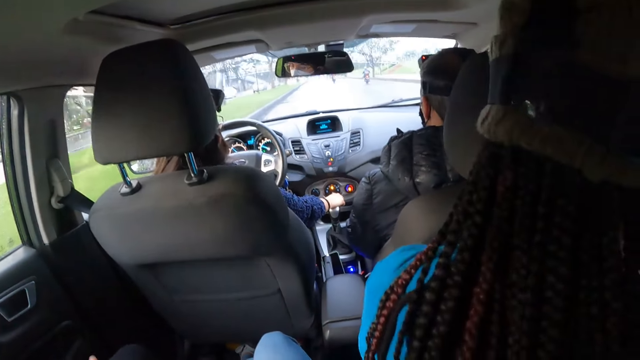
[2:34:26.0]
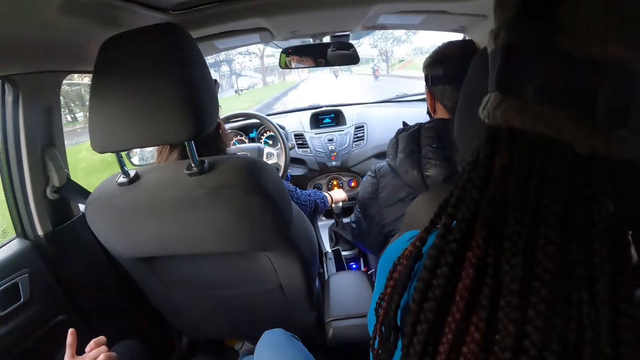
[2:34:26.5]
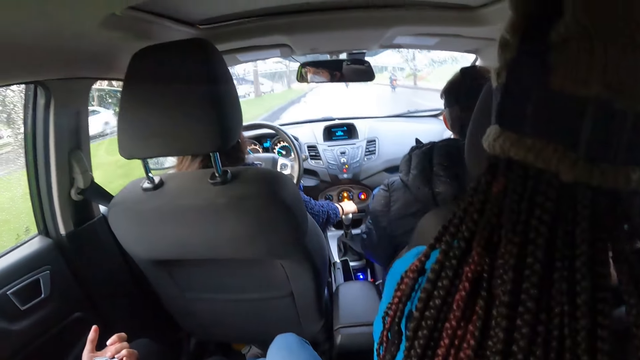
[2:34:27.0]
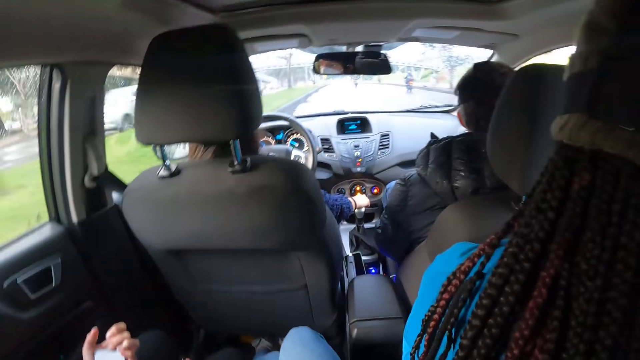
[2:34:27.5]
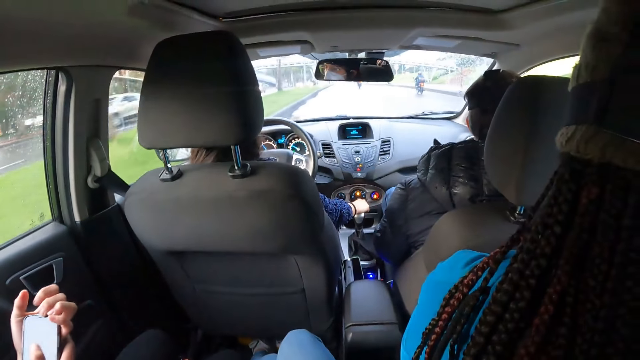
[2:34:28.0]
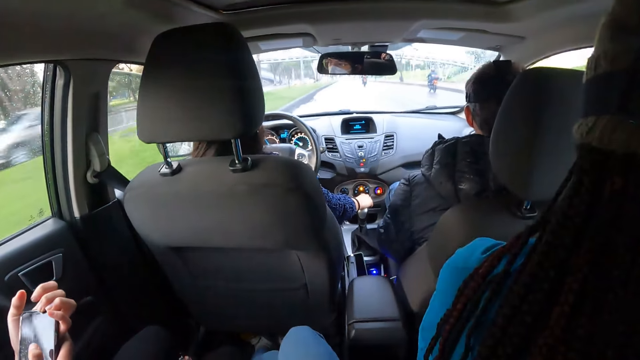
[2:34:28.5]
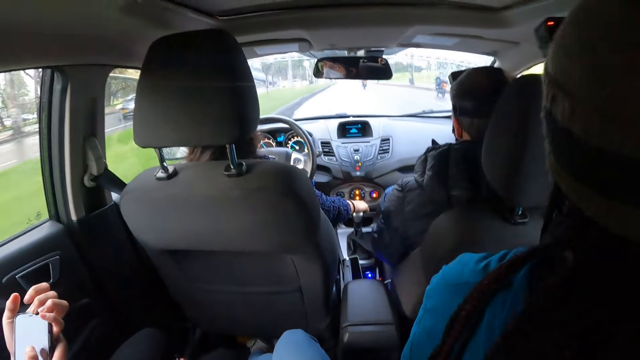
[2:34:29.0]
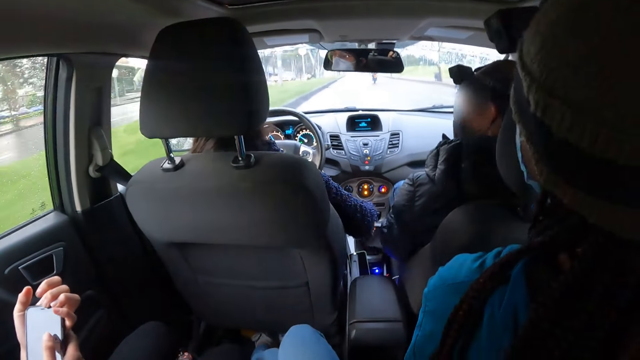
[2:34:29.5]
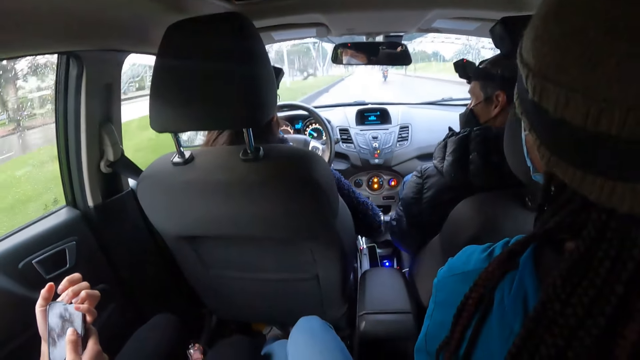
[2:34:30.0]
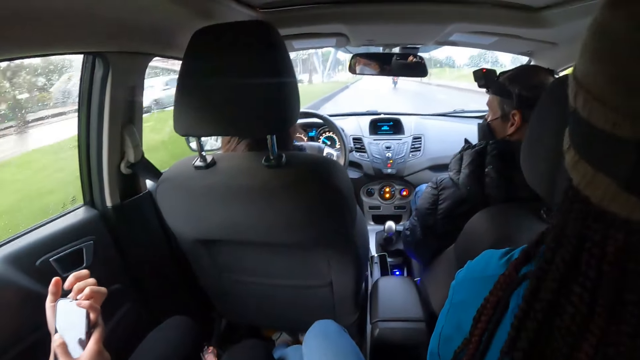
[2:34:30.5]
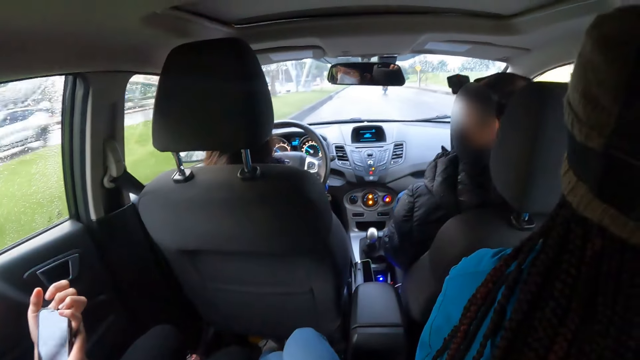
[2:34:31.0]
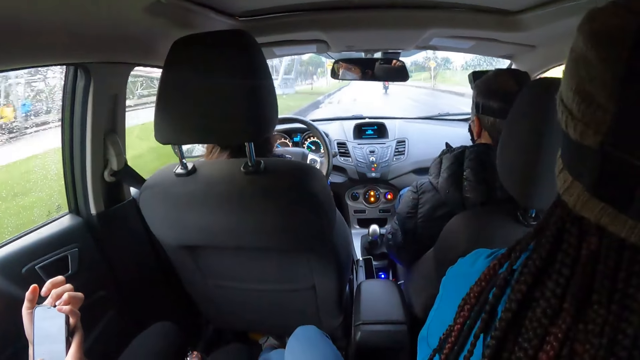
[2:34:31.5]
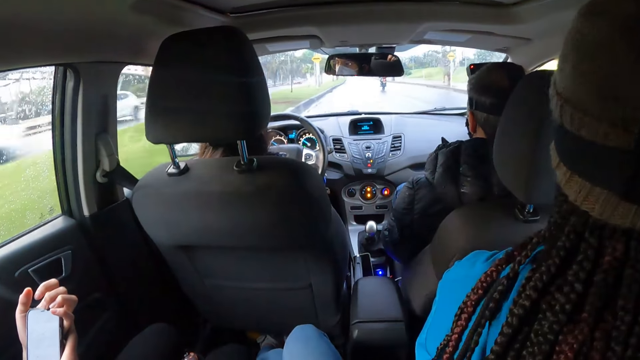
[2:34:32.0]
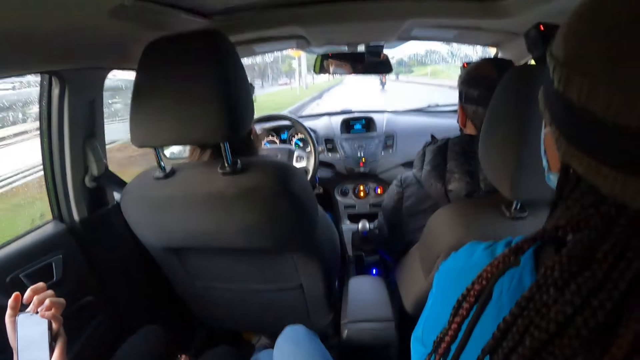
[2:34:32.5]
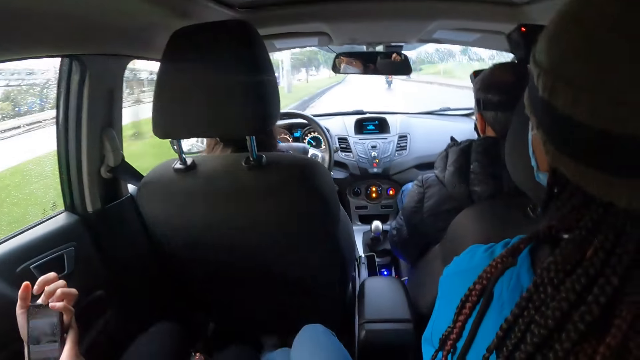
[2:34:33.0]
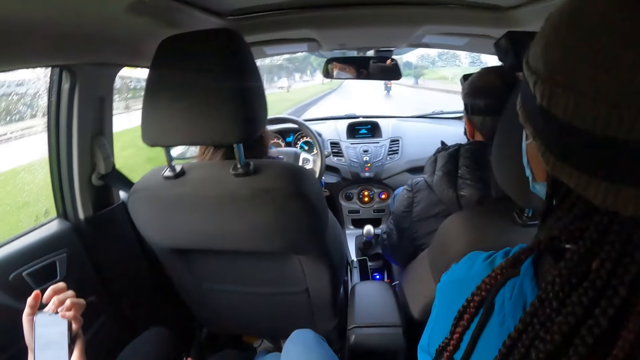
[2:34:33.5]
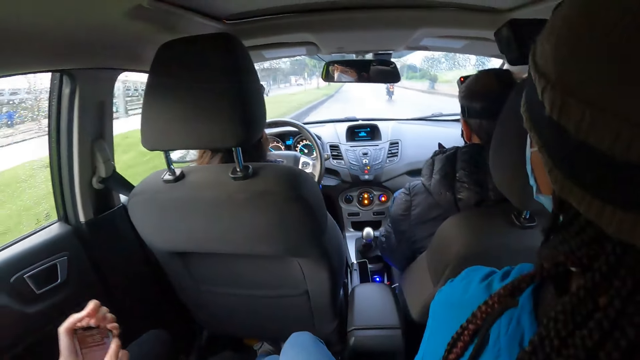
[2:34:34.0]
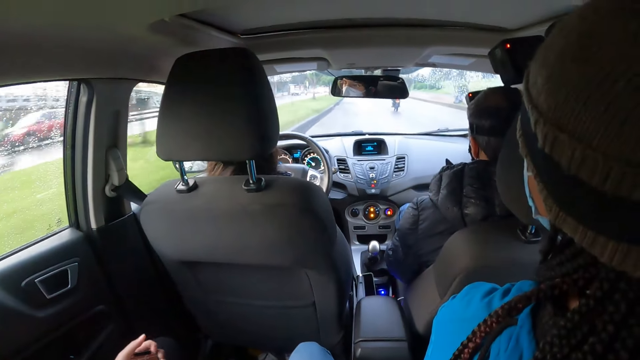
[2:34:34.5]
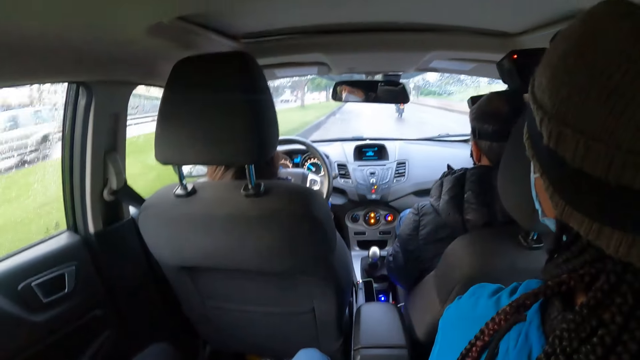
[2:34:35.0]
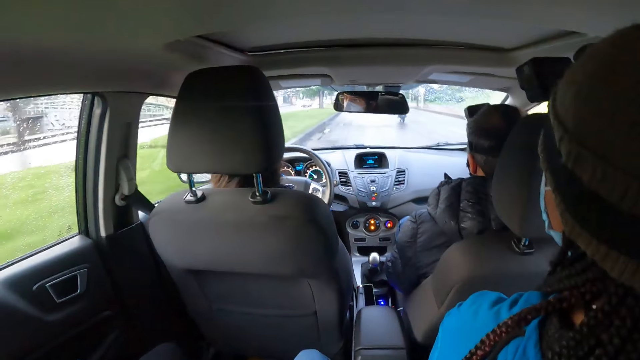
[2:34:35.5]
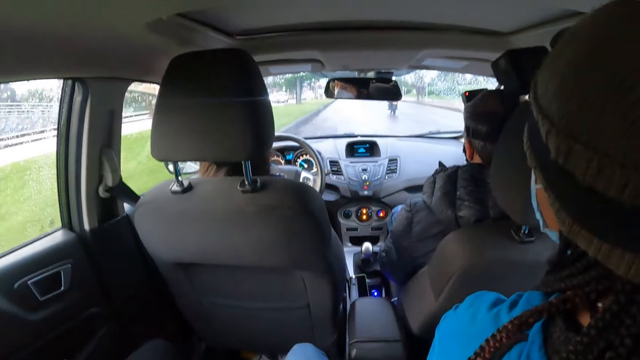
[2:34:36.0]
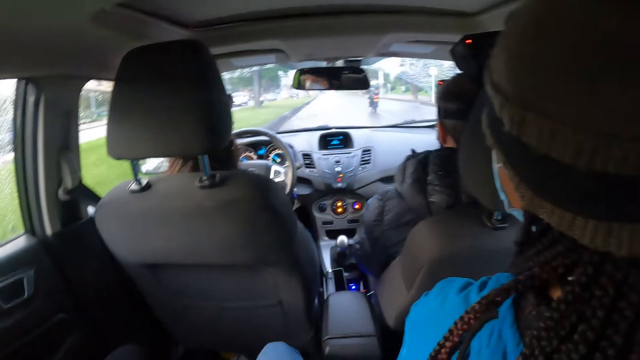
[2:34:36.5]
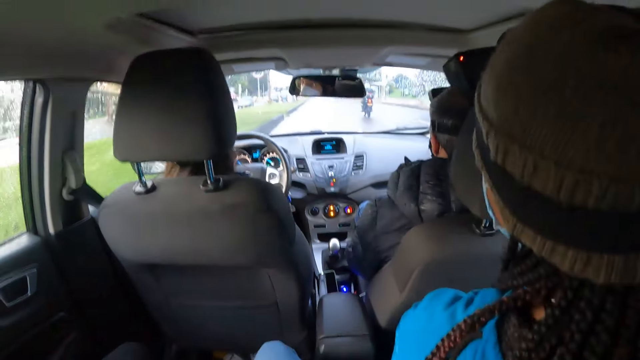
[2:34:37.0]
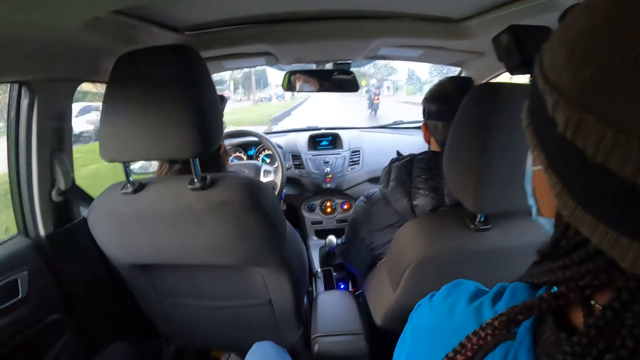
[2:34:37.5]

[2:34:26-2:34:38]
A woman places the phone closer to her face with her hands.

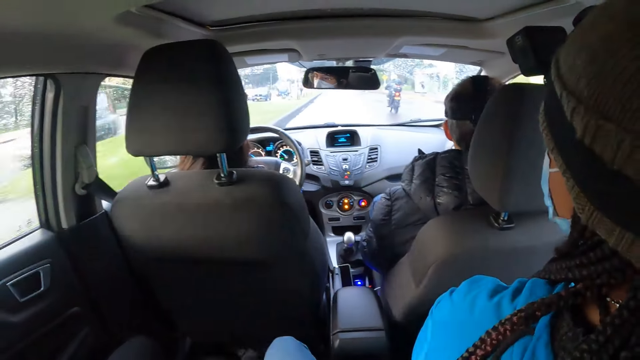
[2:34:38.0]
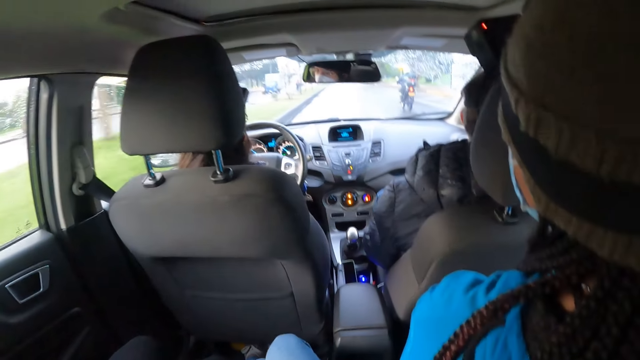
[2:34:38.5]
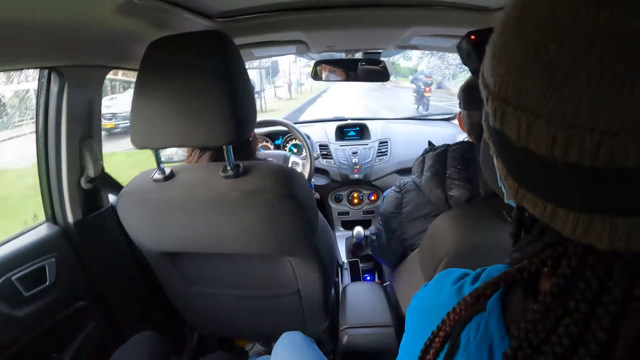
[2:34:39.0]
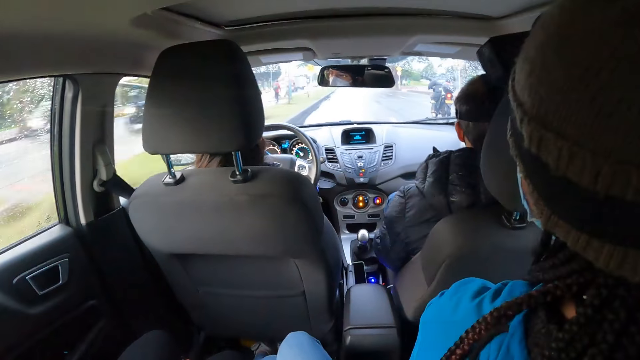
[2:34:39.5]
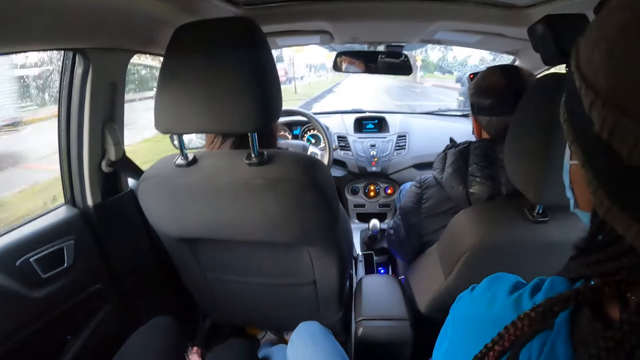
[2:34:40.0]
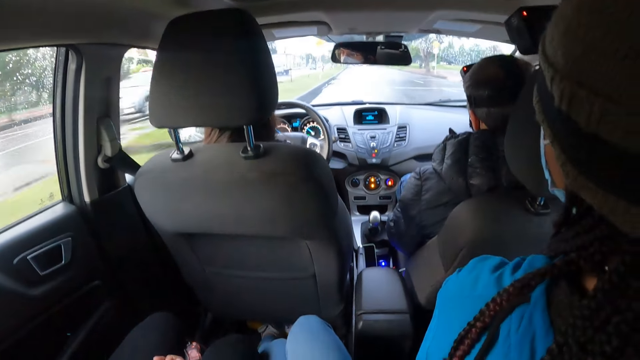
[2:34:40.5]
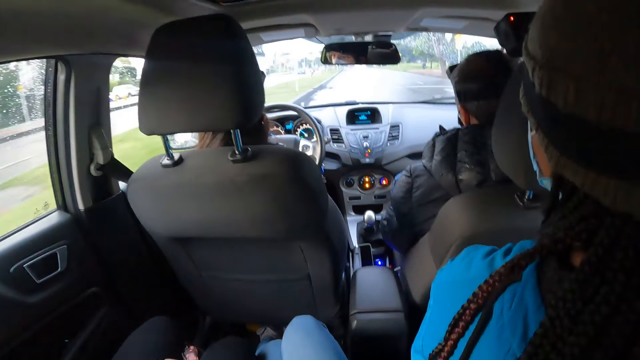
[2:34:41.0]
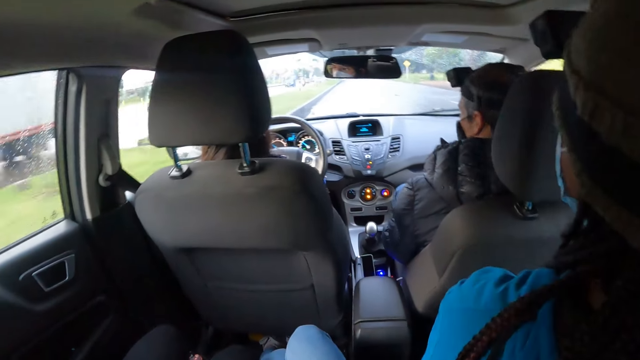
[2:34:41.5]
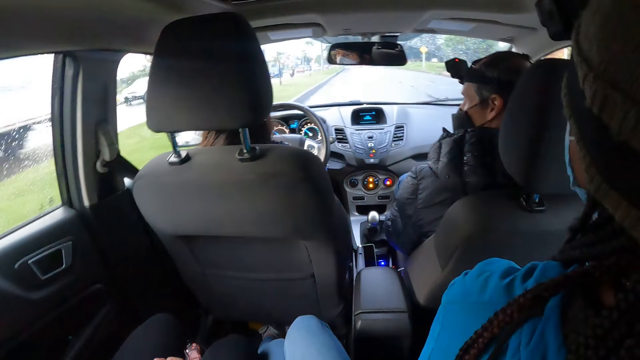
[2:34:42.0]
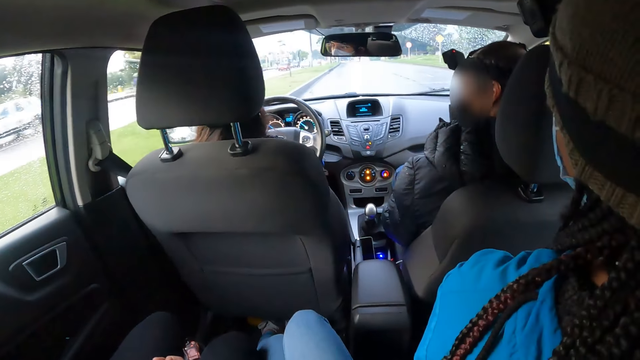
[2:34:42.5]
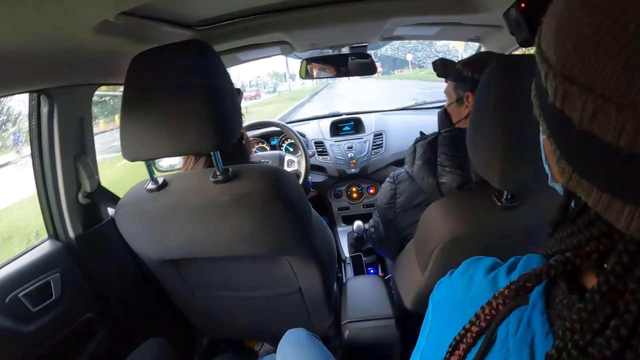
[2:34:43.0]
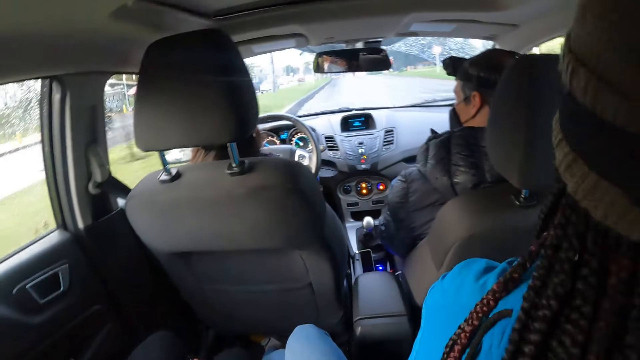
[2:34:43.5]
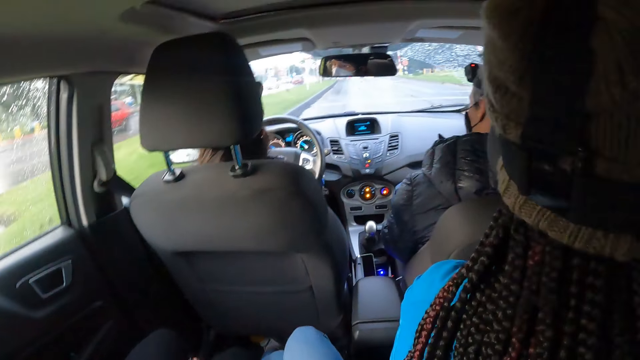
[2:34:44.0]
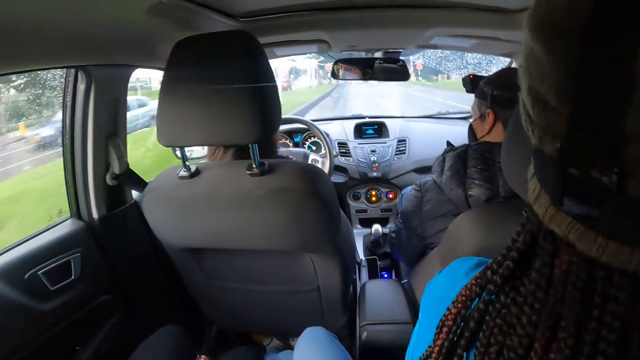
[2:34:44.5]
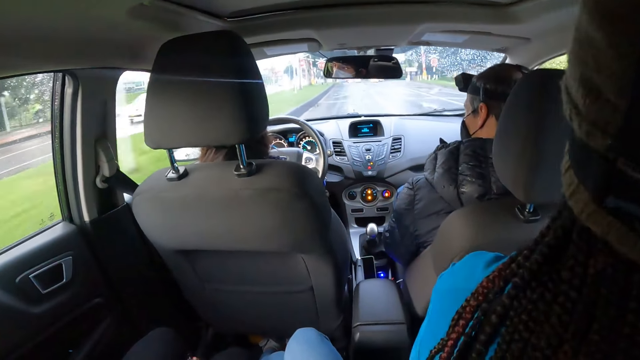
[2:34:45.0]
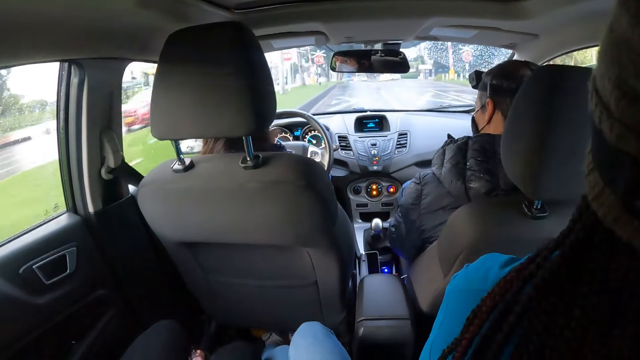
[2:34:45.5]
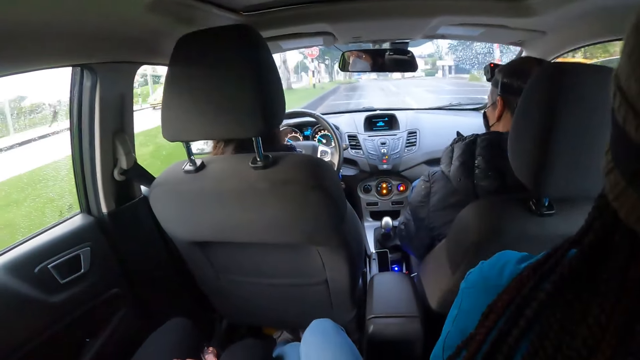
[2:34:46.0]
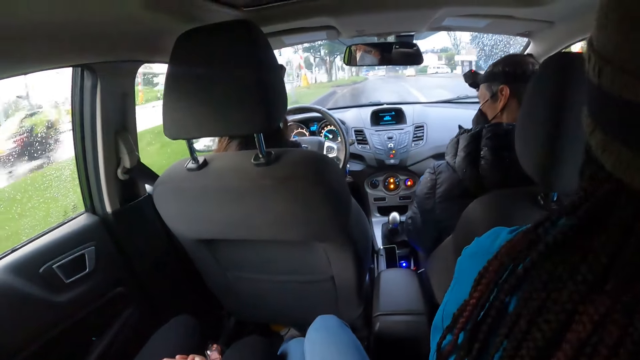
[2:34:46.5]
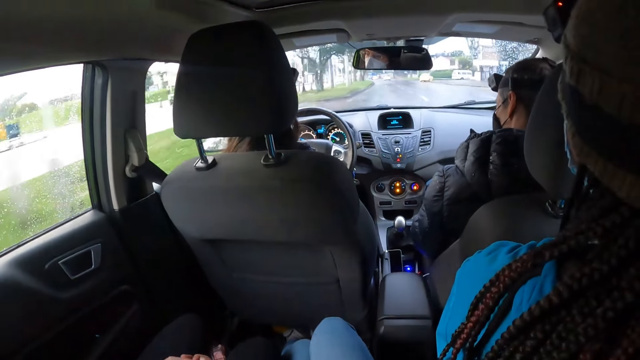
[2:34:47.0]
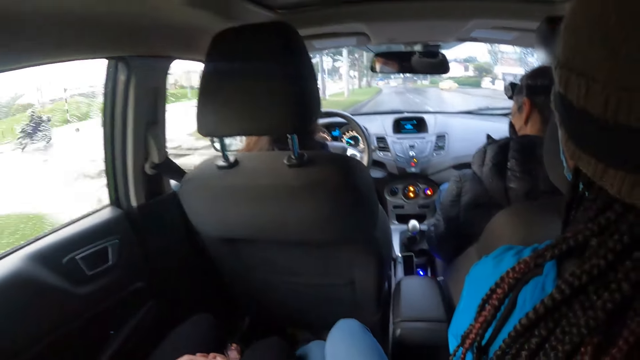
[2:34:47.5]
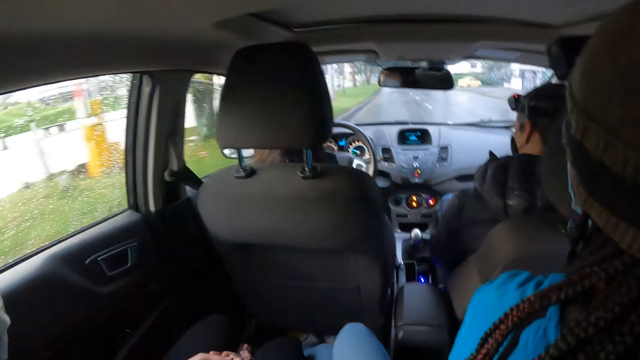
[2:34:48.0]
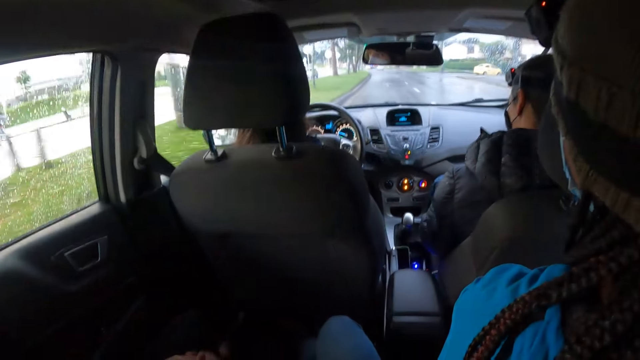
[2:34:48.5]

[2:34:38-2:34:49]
A woman drives past a motorcycle.
